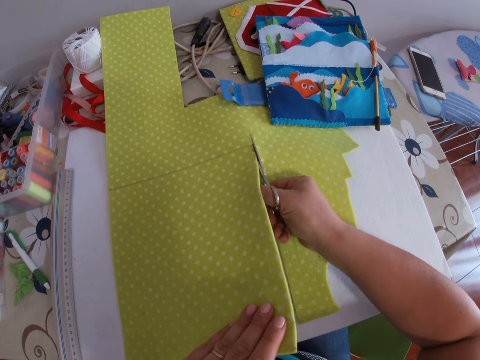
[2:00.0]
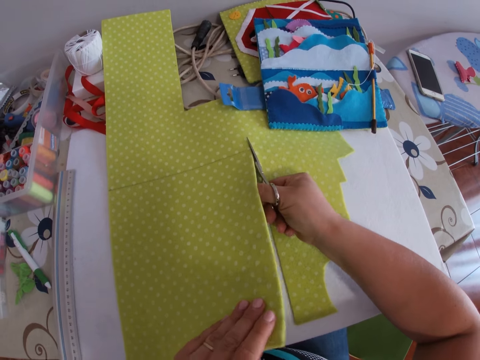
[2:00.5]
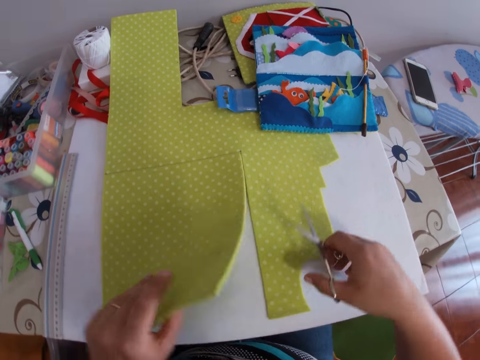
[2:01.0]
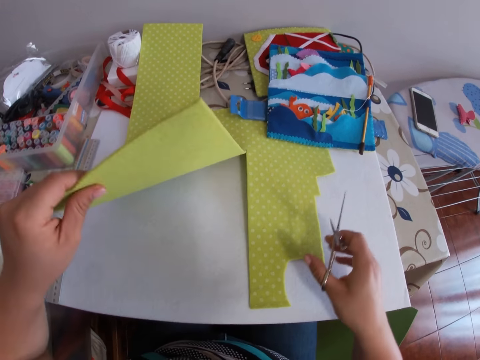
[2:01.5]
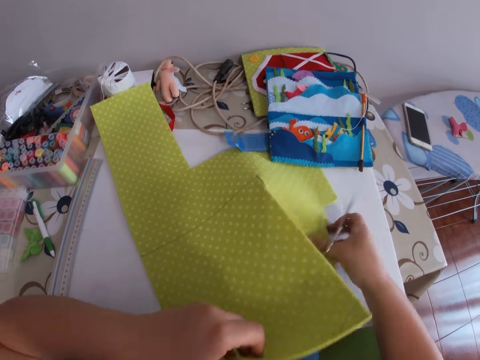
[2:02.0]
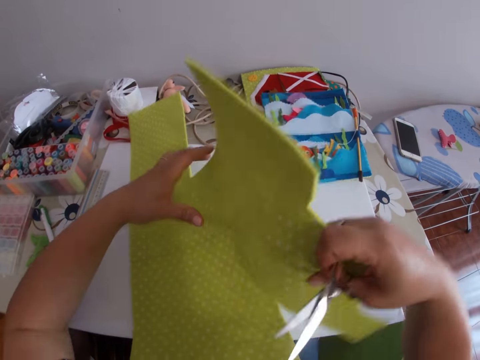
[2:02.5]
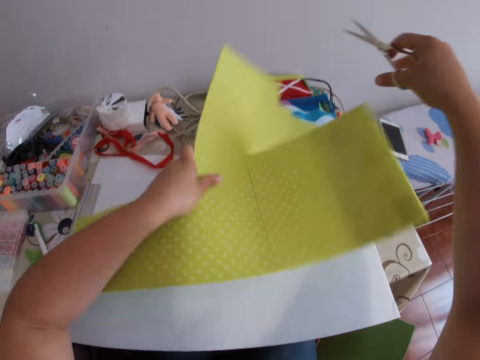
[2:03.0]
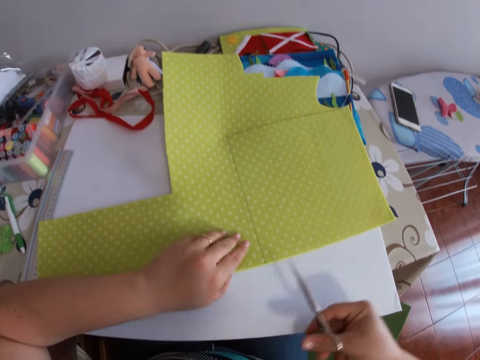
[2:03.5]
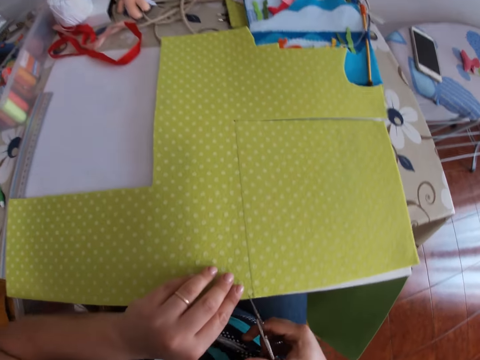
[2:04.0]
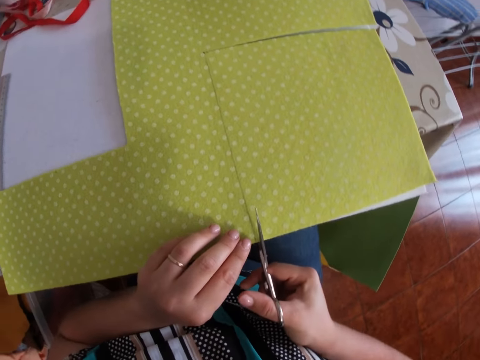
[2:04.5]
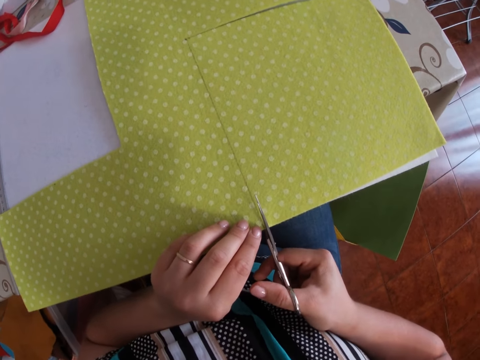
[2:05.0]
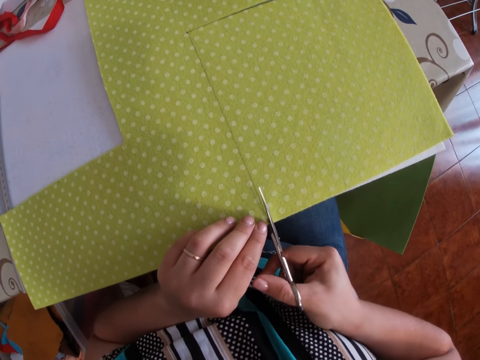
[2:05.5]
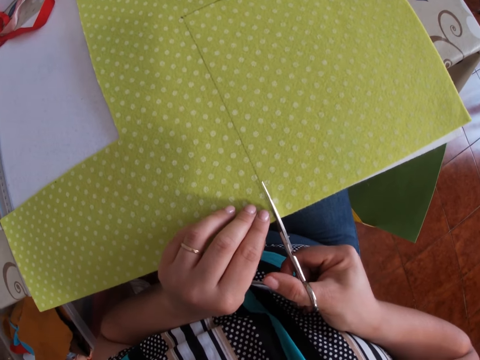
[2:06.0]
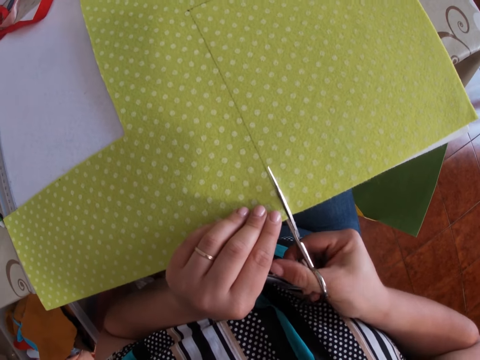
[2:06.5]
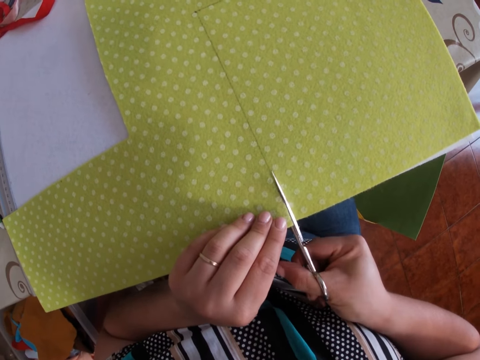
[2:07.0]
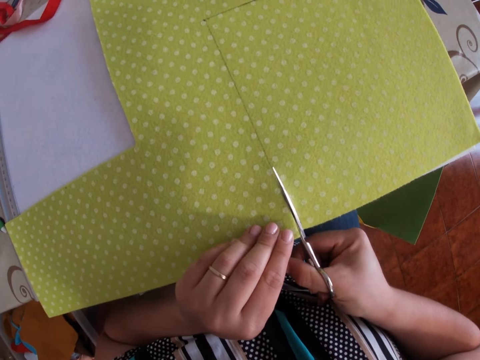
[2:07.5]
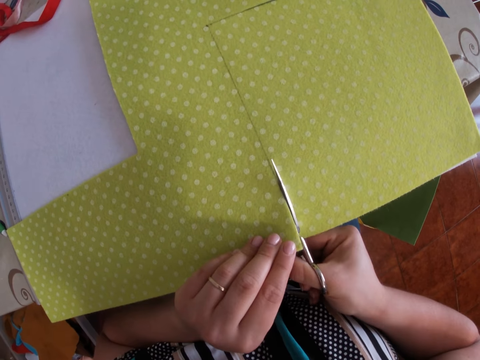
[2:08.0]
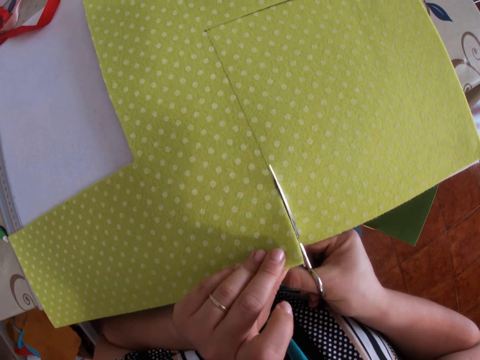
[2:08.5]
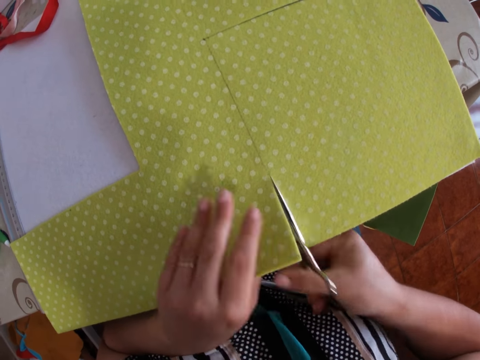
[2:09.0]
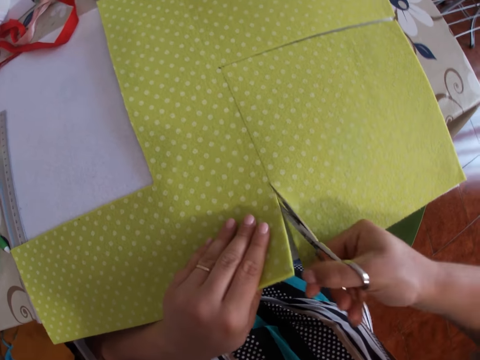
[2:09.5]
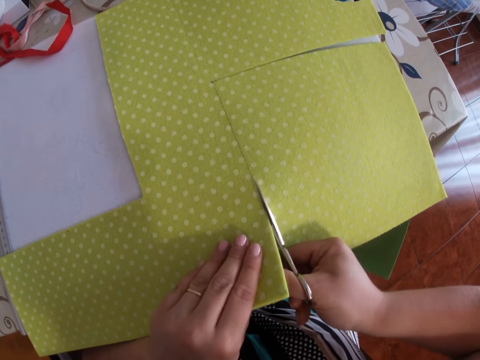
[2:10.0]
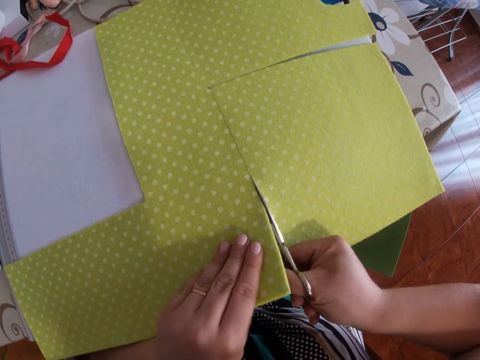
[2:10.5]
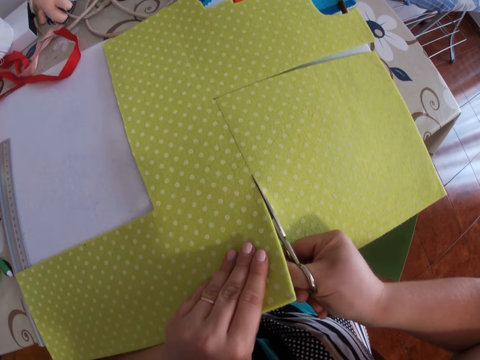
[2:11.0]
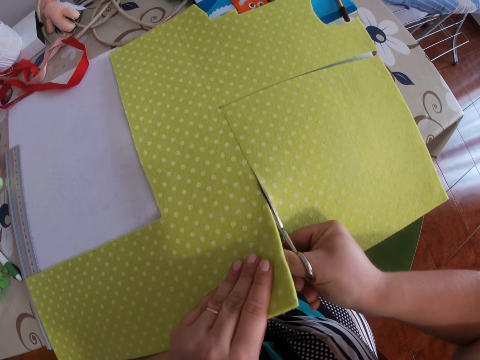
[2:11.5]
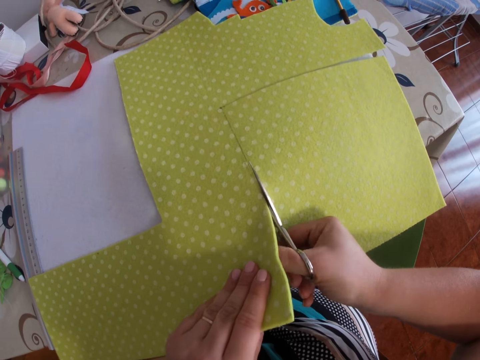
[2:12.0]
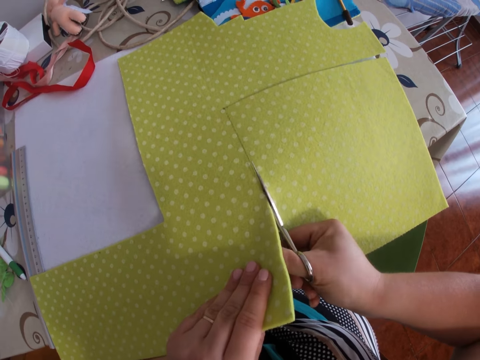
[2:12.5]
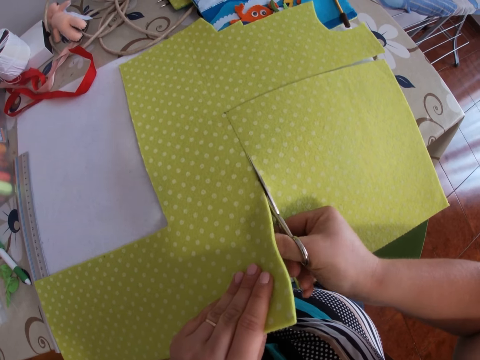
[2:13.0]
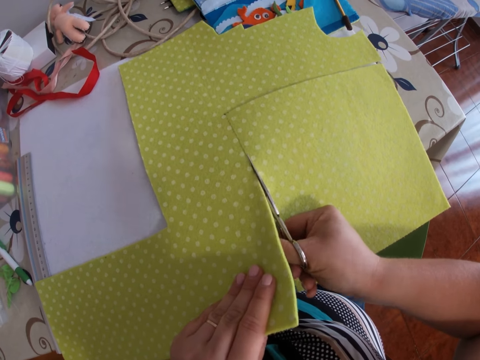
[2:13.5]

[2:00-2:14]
The camera wearer lifts a piece of cloth. They turn the piece of cloth. They cut the piece of cloth.

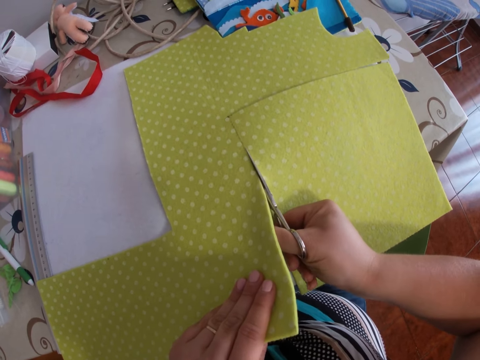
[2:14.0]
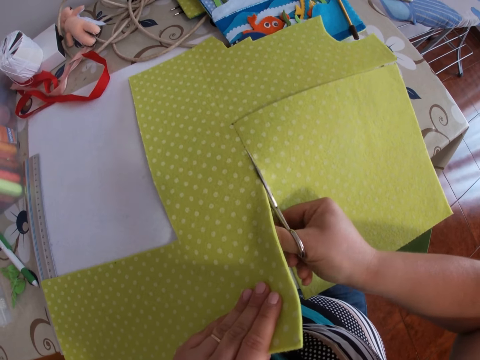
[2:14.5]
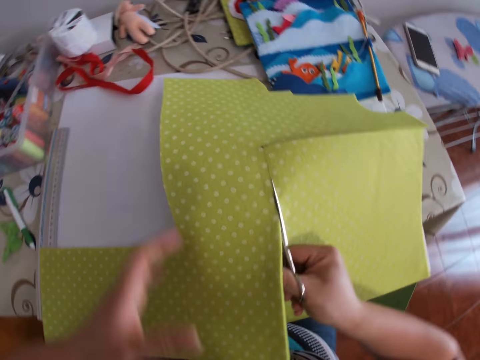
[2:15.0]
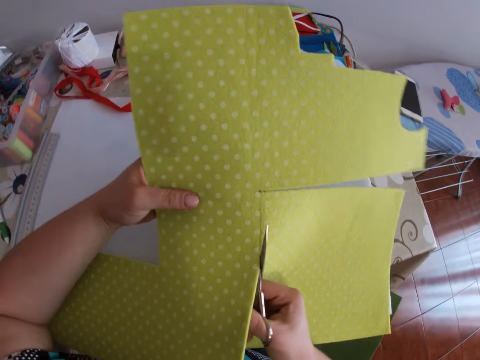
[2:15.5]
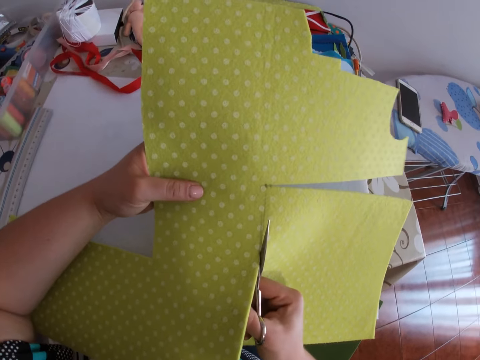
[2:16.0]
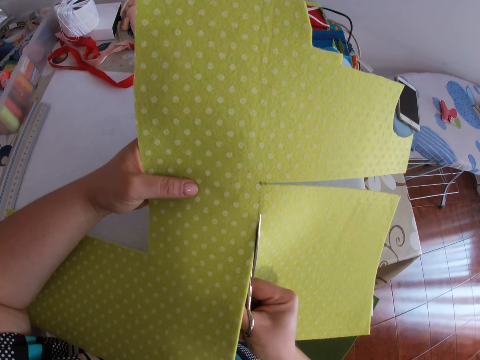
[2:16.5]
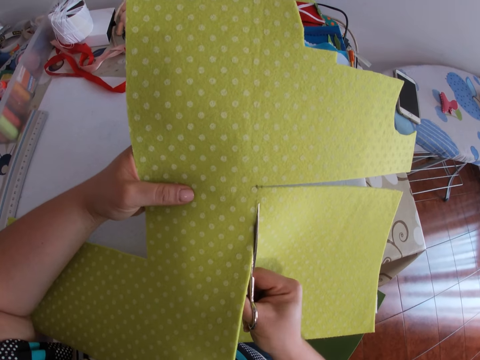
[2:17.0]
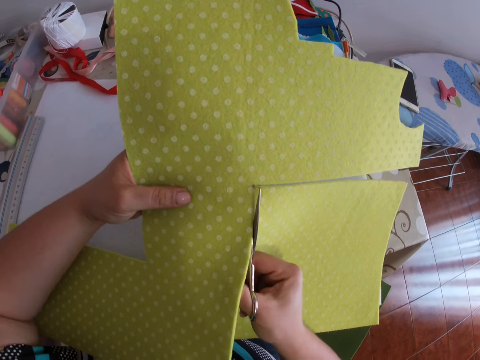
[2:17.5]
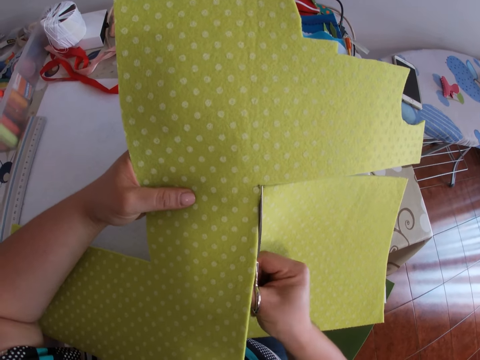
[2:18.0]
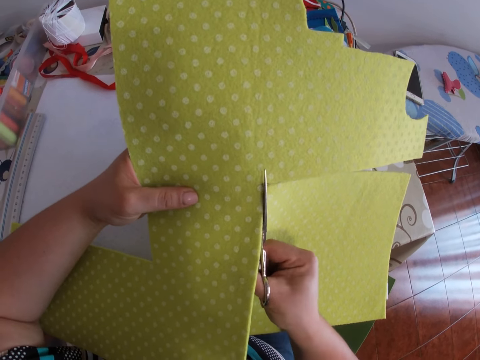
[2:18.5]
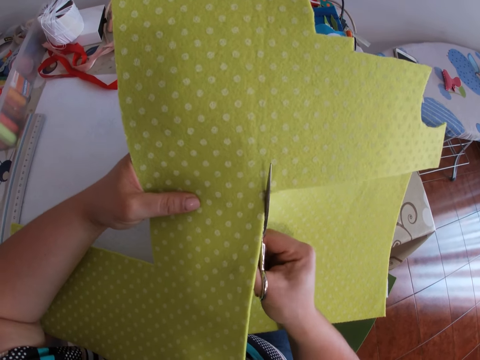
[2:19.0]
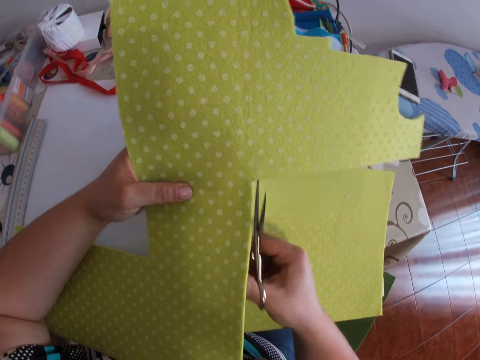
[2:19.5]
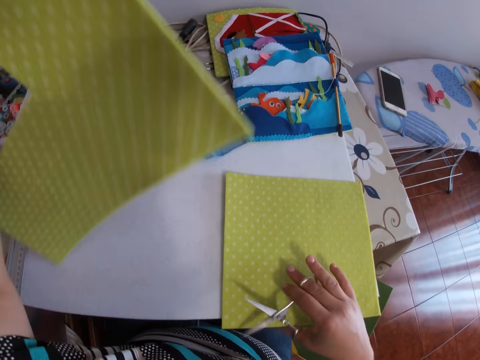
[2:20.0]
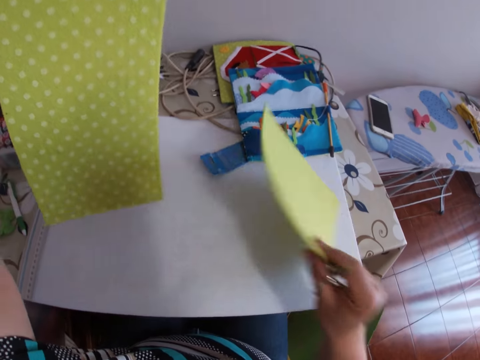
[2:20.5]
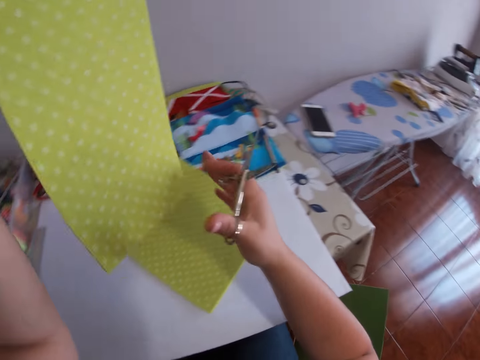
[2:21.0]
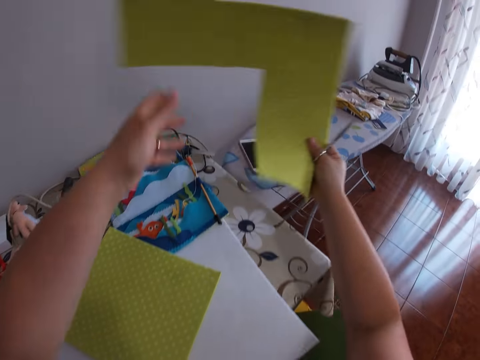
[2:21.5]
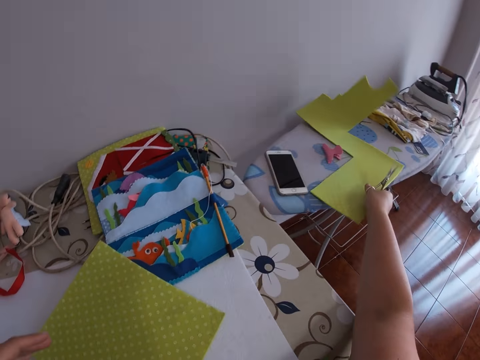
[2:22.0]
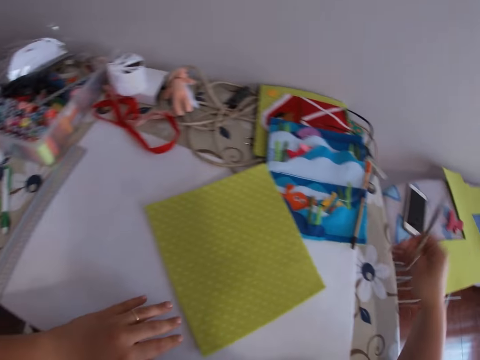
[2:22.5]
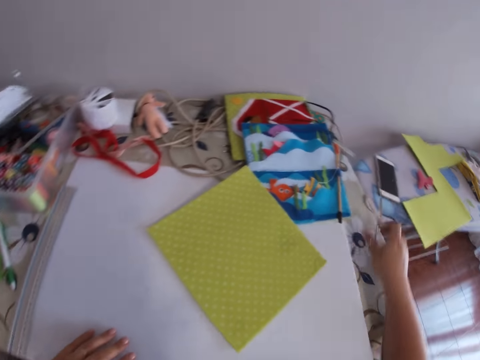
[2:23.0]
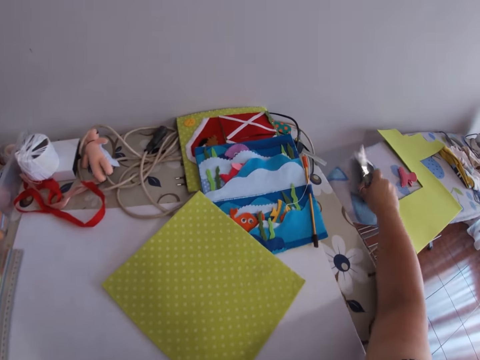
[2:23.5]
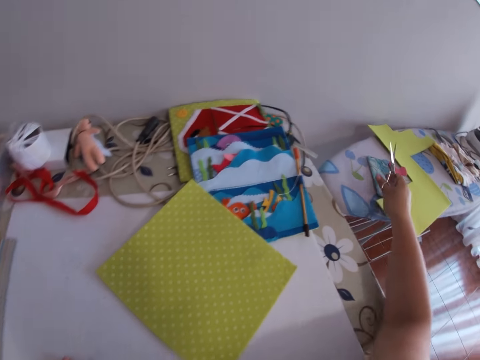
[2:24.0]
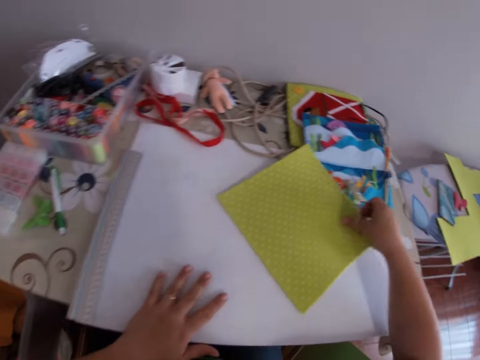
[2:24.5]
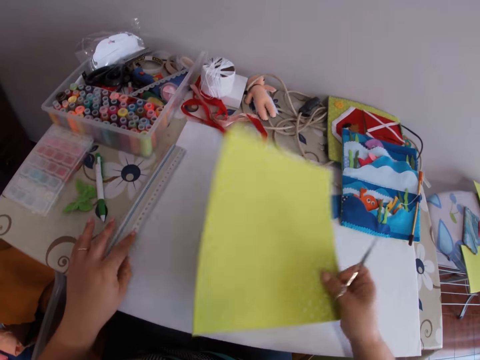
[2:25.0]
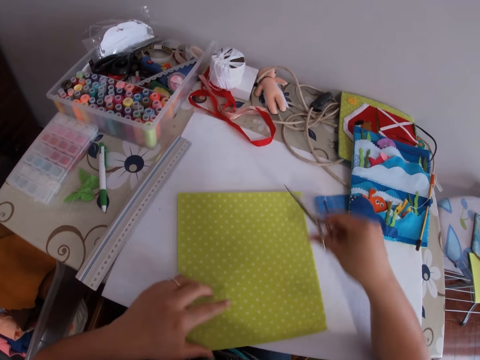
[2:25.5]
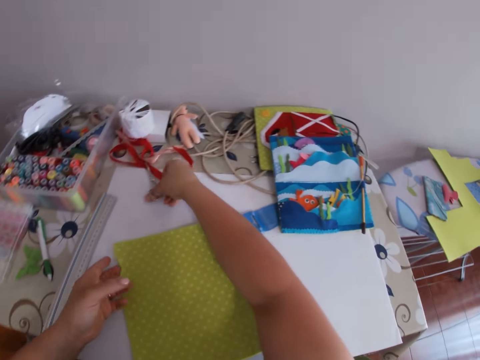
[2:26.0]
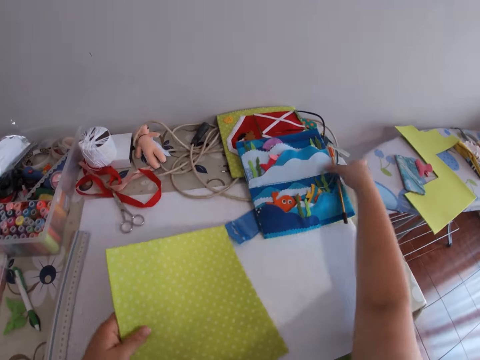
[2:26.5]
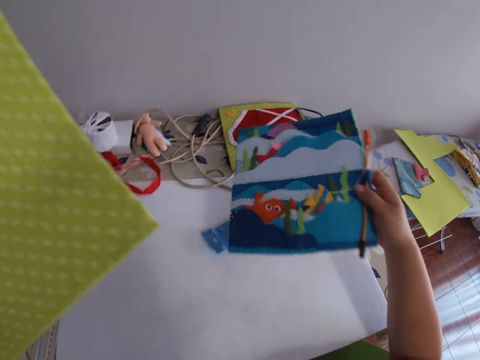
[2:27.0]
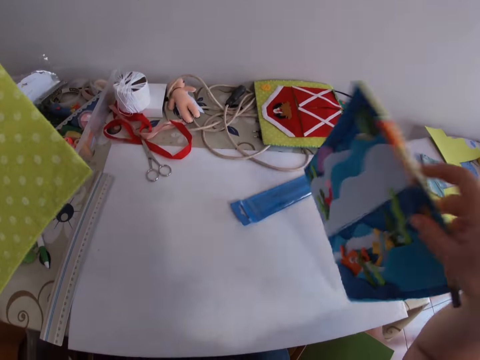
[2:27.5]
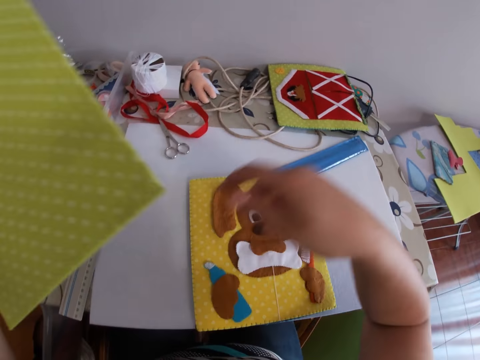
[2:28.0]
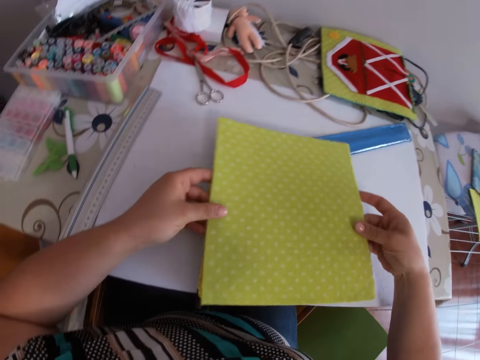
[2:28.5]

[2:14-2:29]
The camera wearer lifts a piece of cloth. He drops the remaining part of the foam on a pressing iron with his right hand. He turns his phone downward with his right hand. He picks up the piece of cloth. He drops the scissors on the table with his right hand. He picks up the colored foam with his right hand and flips the colored foam with his right hand.
